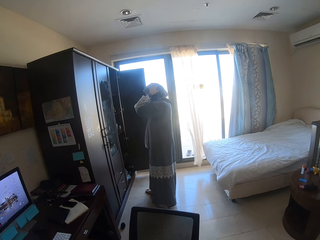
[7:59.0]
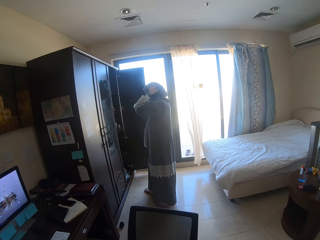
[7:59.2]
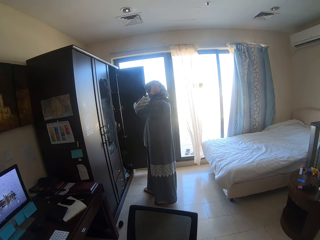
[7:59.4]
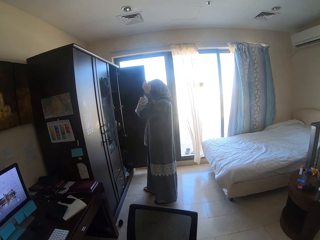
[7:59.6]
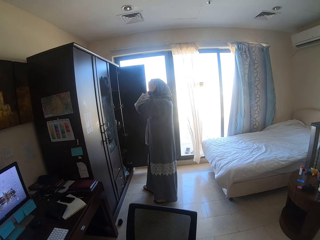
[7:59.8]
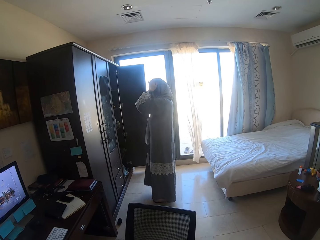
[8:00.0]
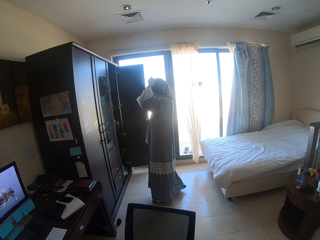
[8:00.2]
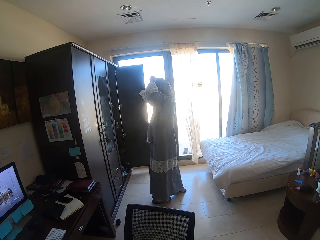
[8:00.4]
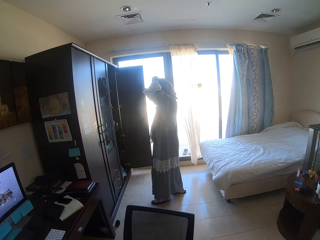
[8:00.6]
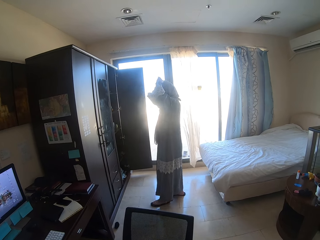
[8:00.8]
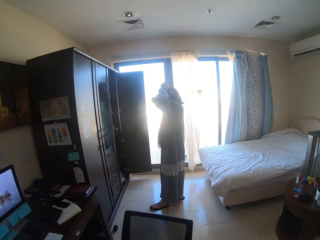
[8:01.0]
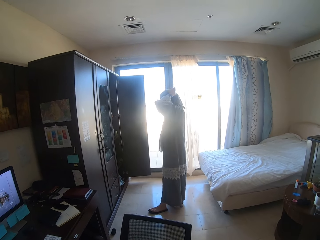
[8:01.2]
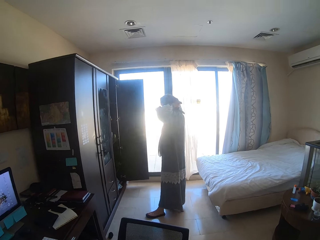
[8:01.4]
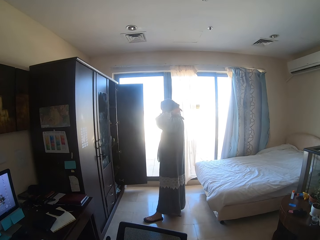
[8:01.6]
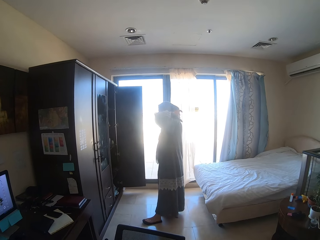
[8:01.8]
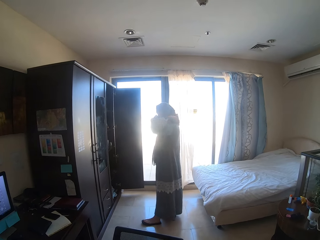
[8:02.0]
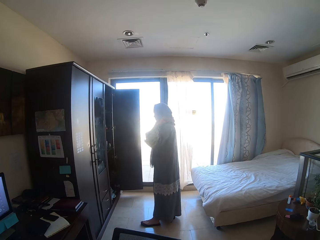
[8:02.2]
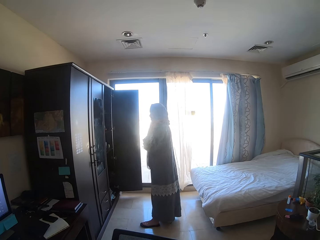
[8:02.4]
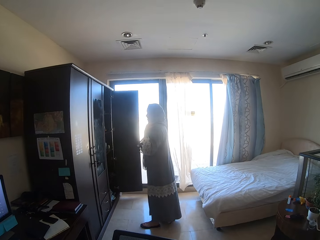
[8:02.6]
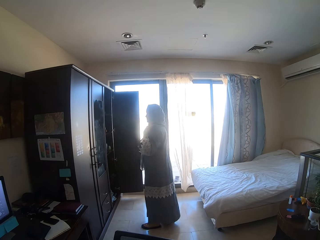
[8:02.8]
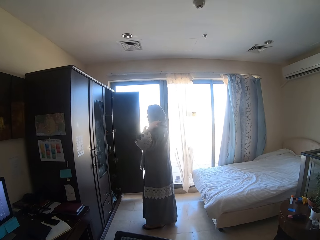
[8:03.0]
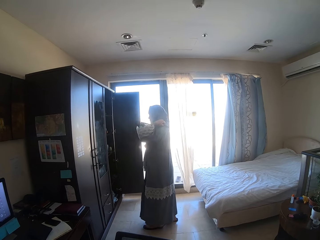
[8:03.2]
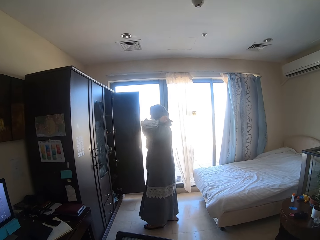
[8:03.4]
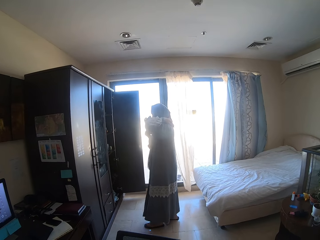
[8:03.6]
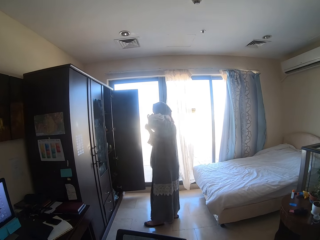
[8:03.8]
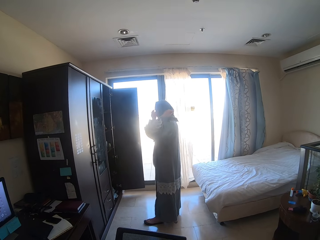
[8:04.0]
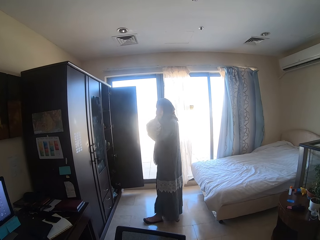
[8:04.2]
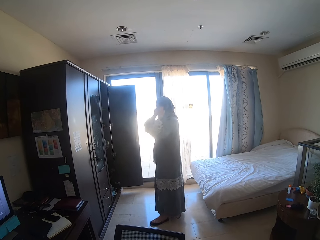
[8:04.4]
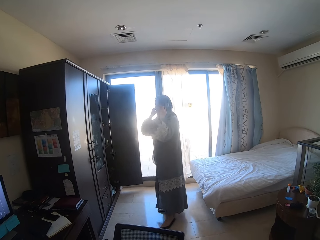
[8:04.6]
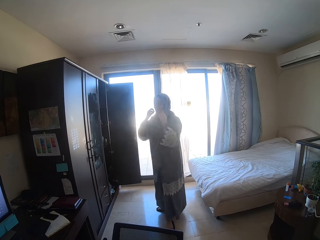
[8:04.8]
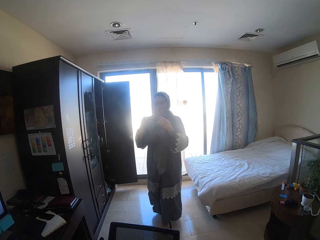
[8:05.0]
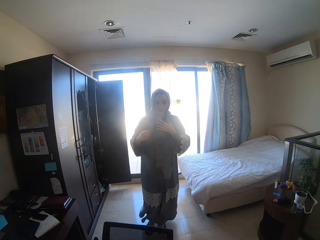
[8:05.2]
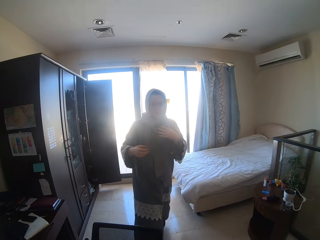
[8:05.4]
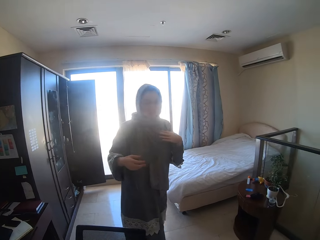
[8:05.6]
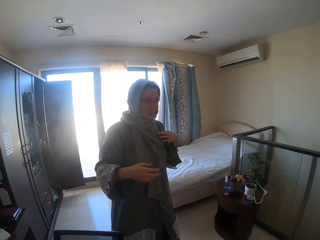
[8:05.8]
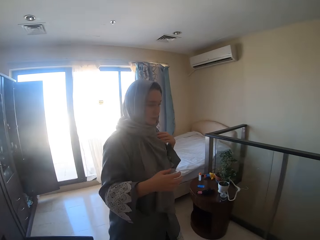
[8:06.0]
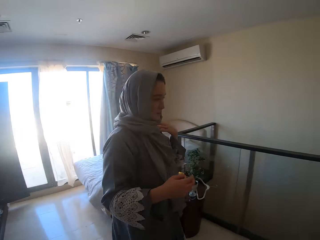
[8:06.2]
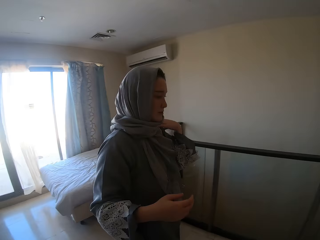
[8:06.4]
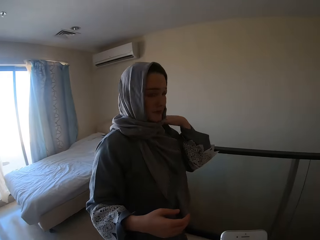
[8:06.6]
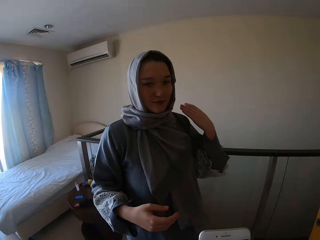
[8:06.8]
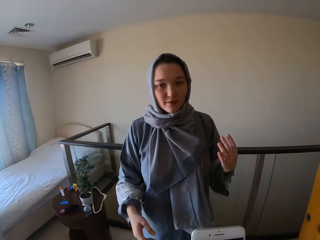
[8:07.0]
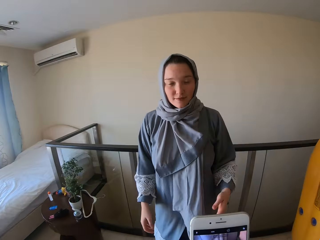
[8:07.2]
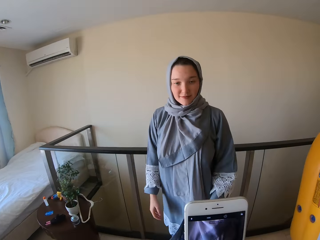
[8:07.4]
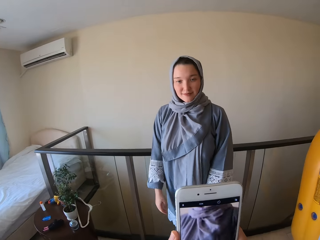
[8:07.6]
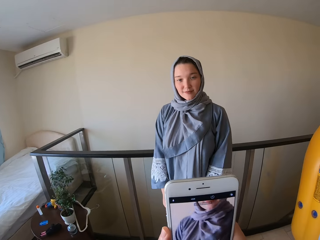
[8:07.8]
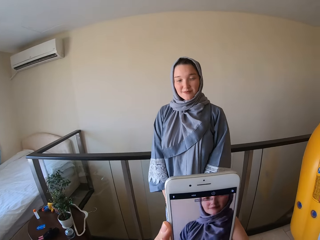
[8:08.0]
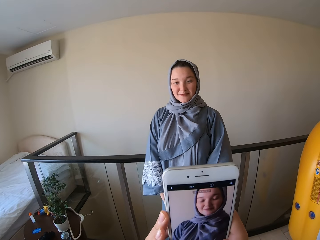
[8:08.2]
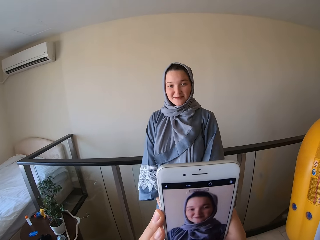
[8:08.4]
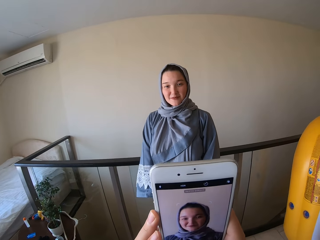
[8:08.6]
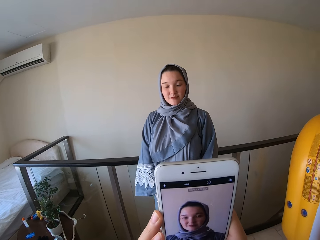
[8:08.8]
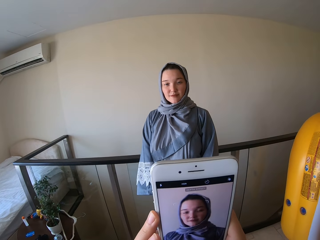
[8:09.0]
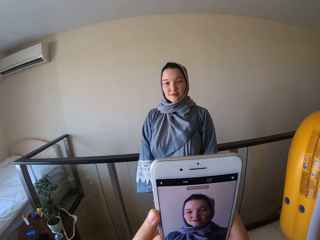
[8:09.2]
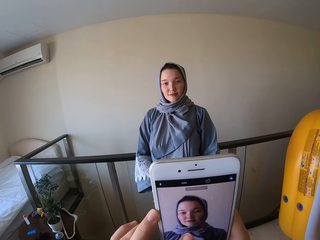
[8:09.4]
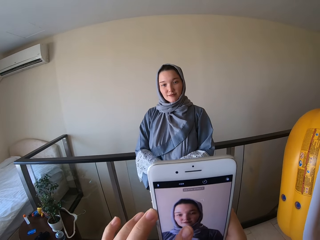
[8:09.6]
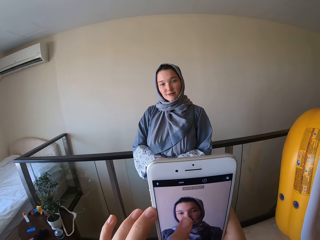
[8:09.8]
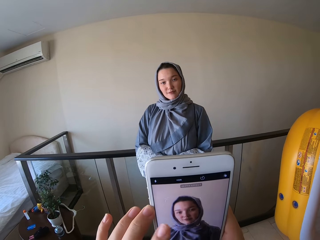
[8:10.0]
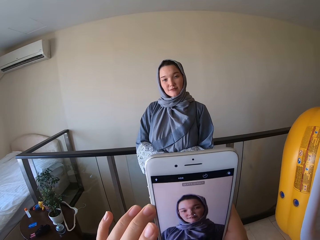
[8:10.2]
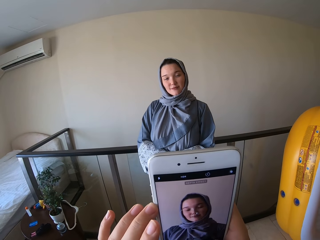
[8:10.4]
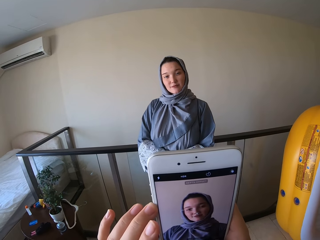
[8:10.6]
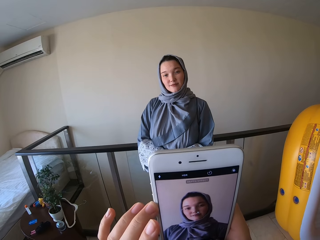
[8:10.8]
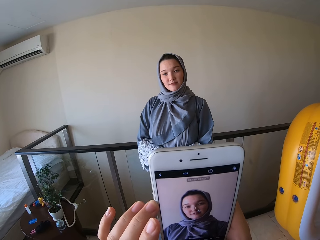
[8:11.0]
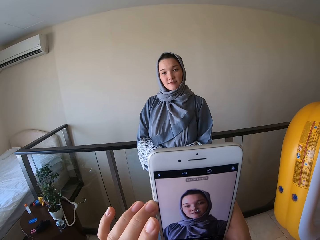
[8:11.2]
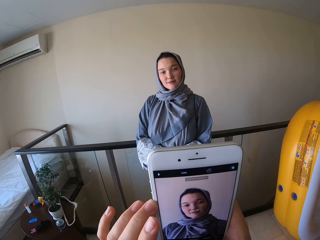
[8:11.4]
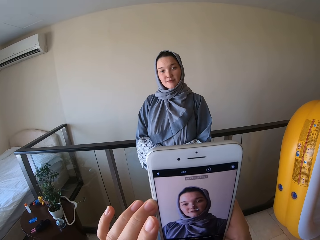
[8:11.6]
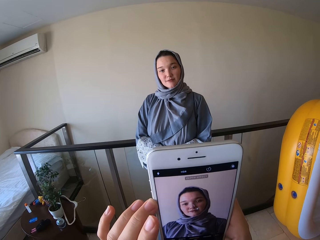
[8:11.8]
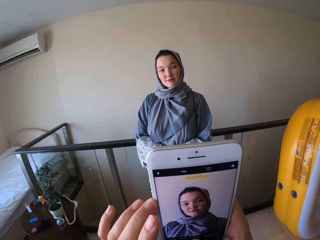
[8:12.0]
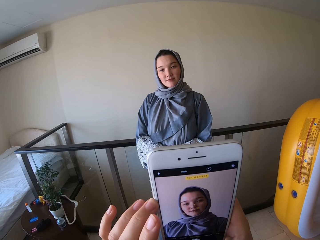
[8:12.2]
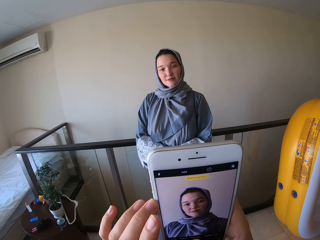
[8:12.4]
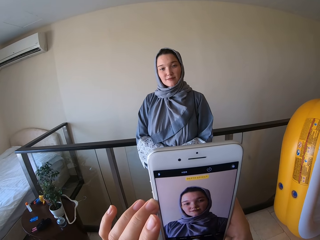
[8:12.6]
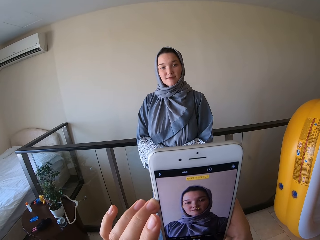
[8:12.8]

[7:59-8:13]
The person walks around. The camera wearer takes a photo of the person.

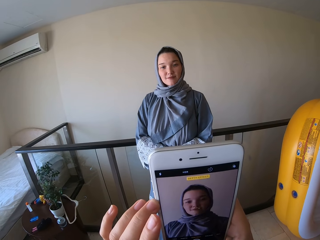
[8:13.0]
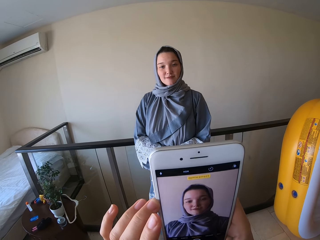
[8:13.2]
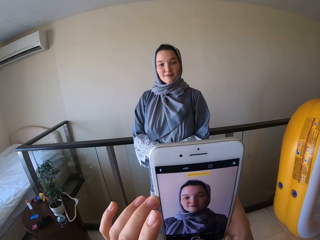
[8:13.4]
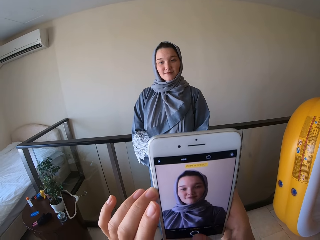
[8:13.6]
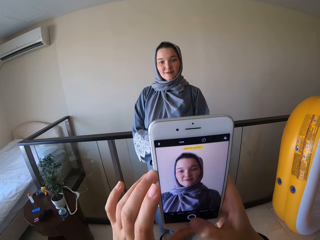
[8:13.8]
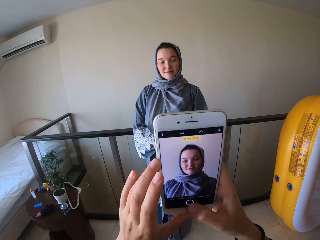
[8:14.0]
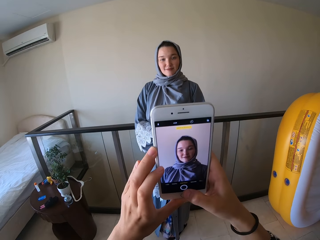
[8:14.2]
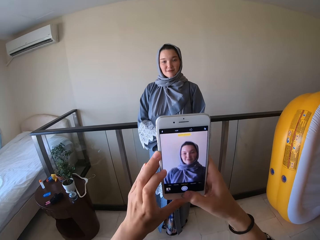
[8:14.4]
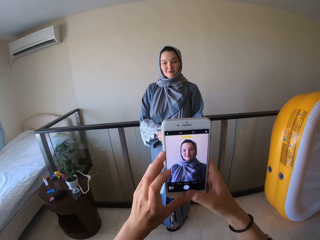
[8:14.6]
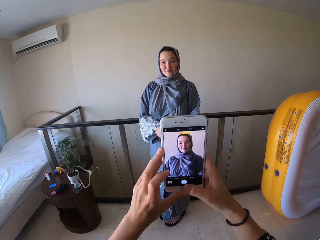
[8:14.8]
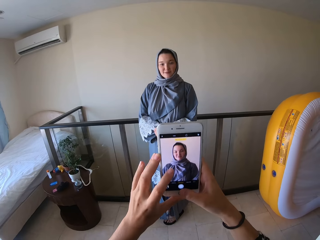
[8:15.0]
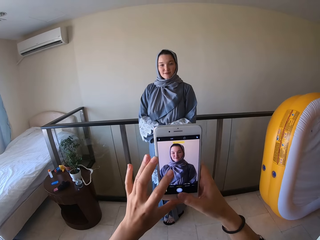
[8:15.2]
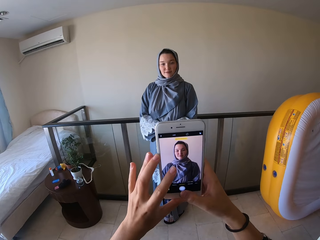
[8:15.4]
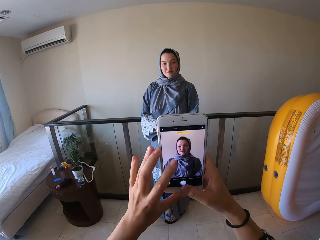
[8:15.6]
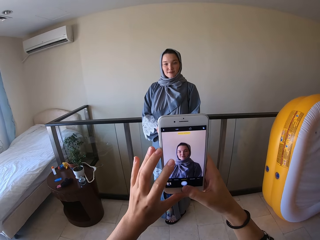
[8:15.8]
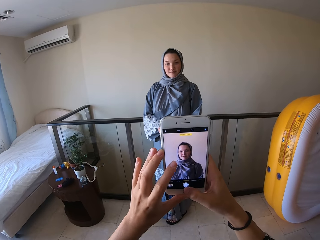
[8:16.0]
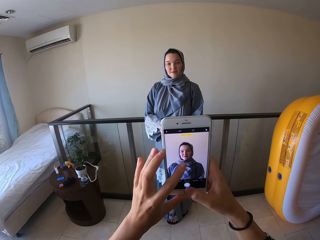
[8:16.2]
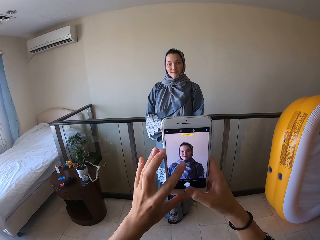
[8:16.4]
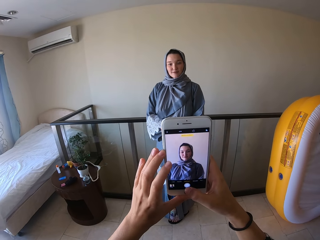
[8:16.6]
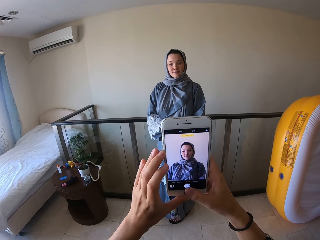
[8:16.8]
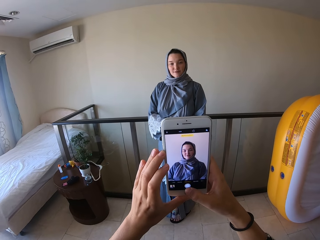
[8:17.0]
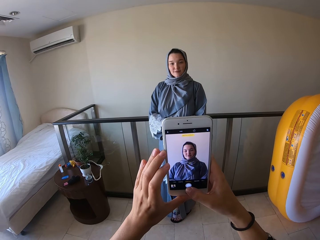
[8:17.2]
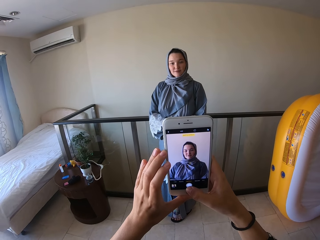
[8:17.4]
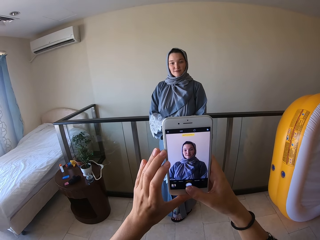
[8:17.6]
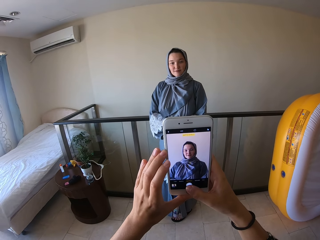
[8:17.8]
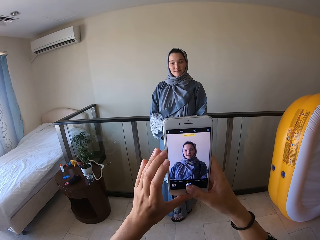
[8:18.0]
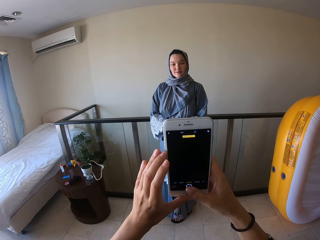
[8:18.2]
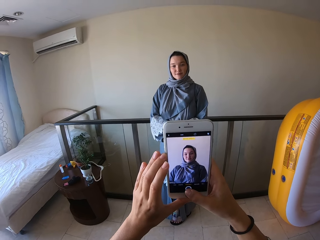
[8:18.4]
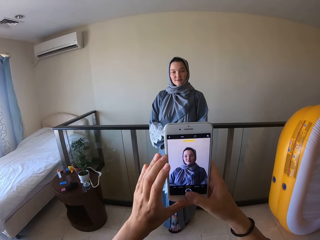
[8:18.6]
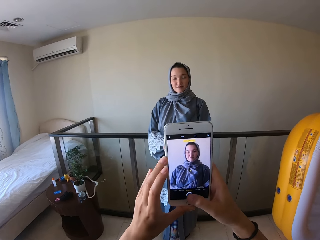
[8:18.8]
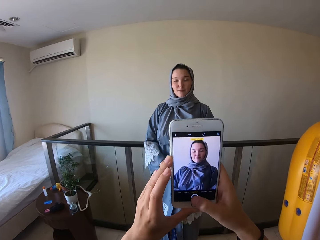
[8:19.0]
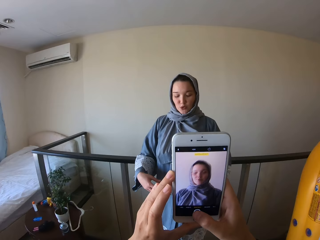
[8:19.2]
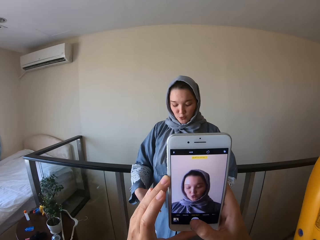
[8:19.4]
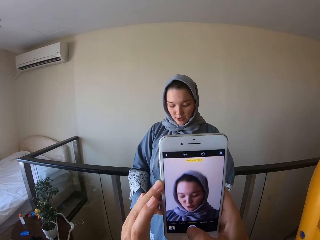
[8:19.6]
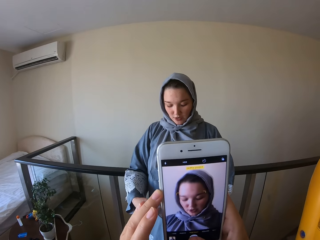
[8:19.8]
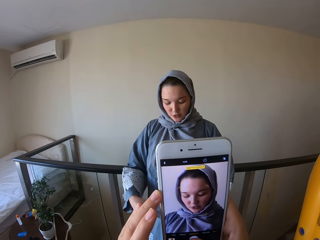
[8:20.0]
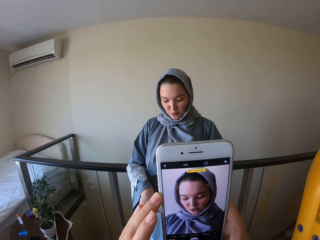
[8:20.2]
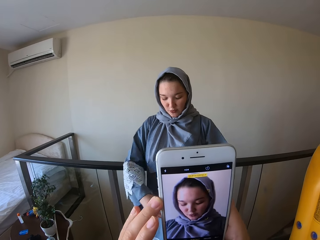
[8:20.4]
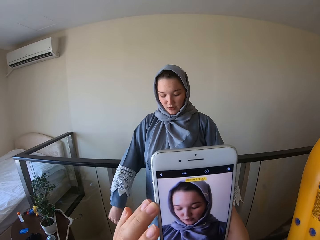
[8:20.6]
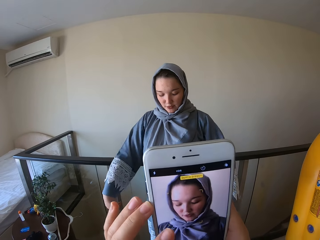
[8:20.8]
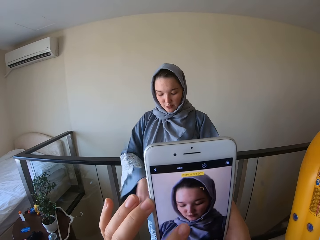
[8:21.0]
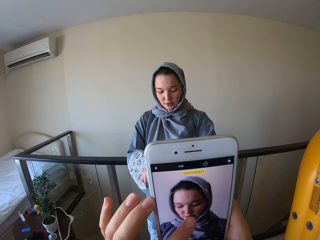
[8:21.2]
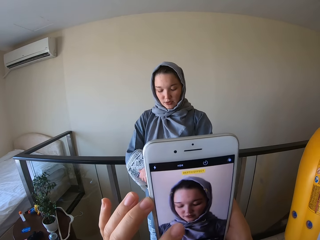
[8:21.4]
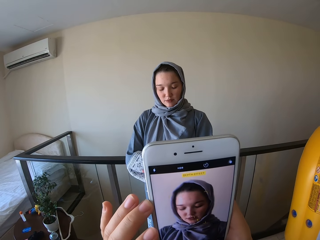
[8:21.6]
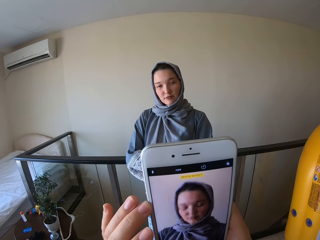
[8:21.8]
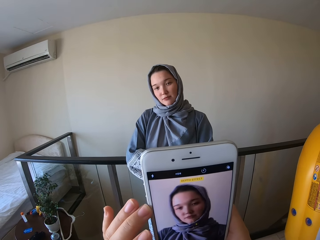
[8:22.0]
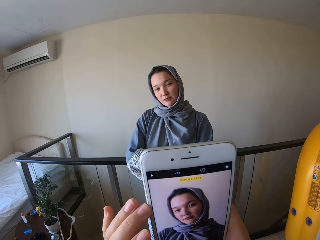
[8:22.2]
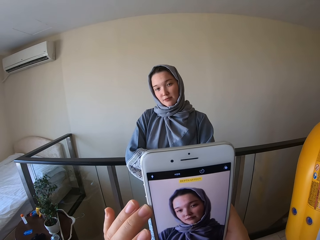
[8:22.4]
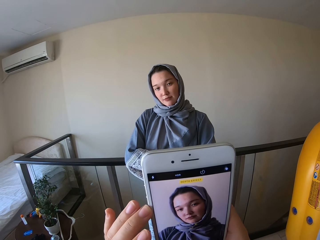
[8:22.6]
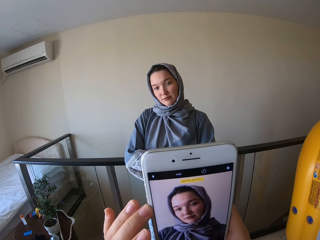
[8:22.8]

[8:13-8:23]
The person moves her hand.
